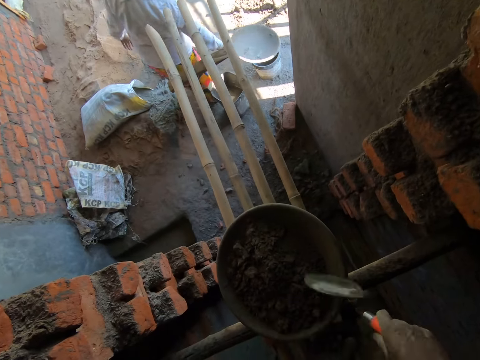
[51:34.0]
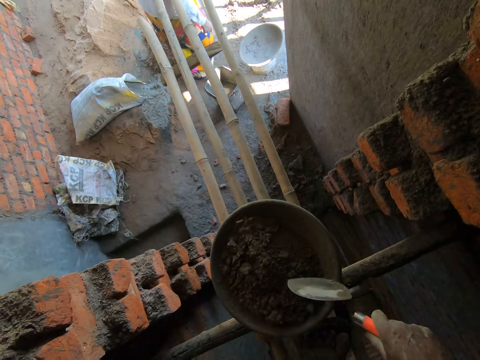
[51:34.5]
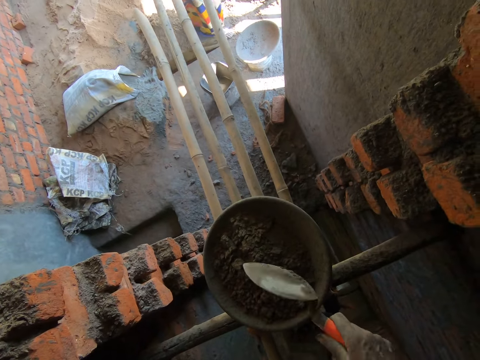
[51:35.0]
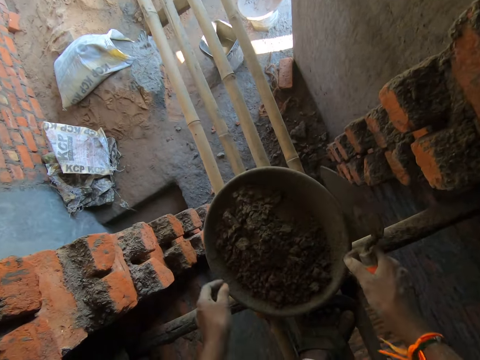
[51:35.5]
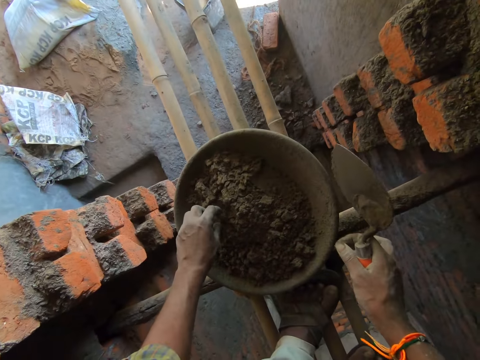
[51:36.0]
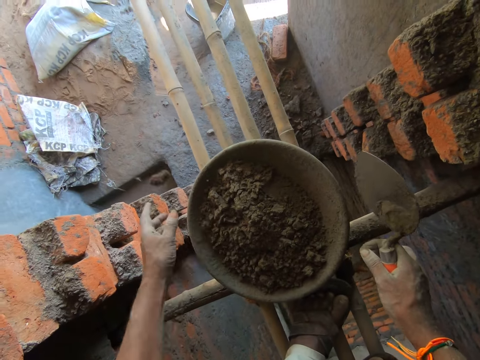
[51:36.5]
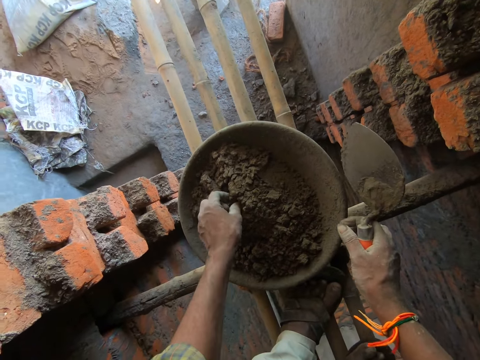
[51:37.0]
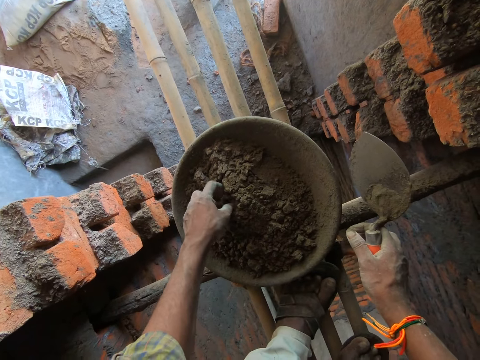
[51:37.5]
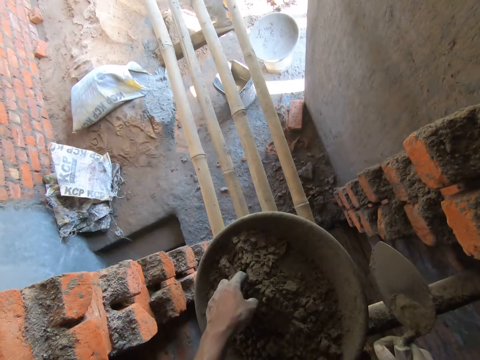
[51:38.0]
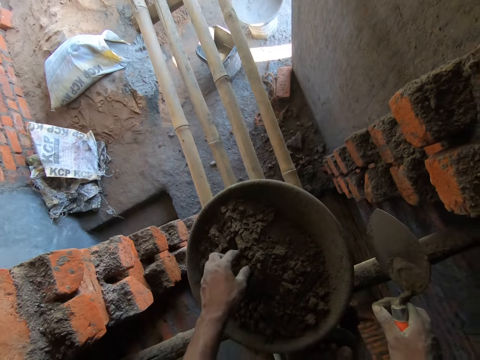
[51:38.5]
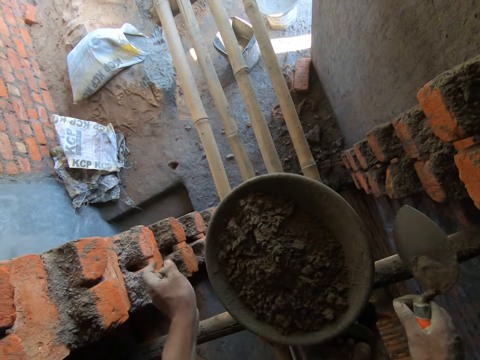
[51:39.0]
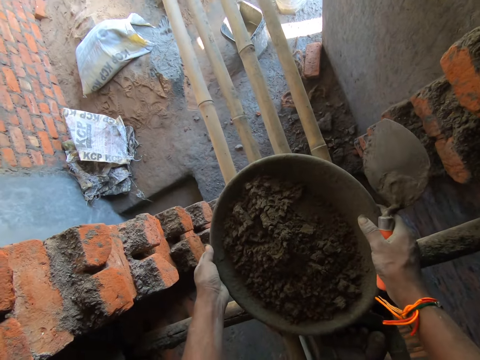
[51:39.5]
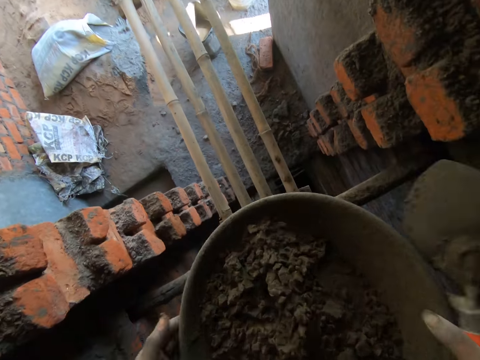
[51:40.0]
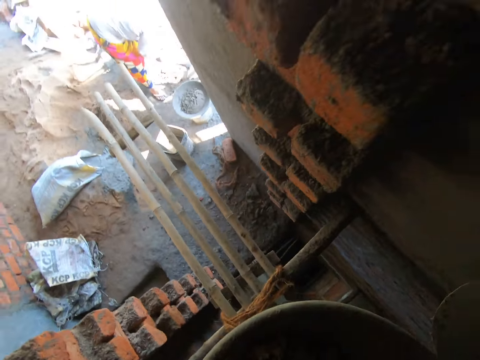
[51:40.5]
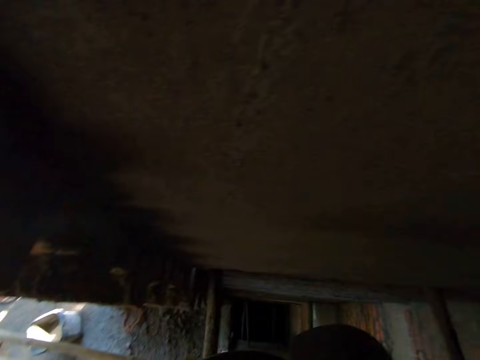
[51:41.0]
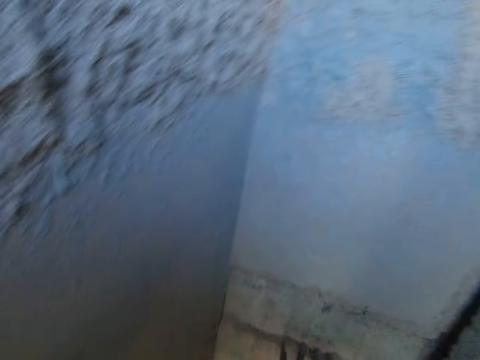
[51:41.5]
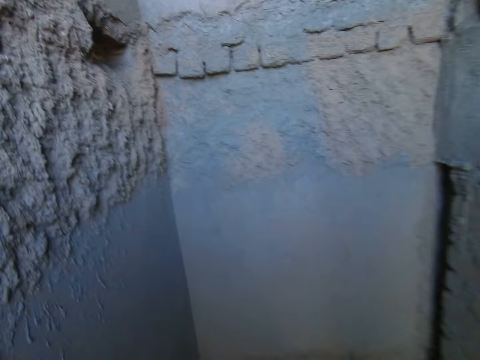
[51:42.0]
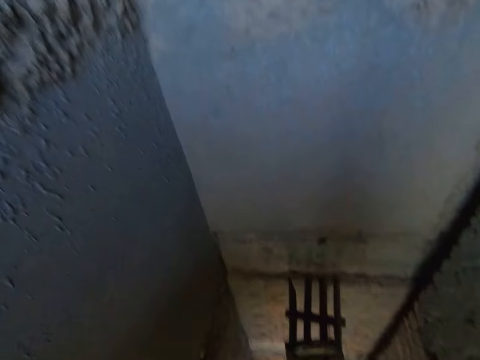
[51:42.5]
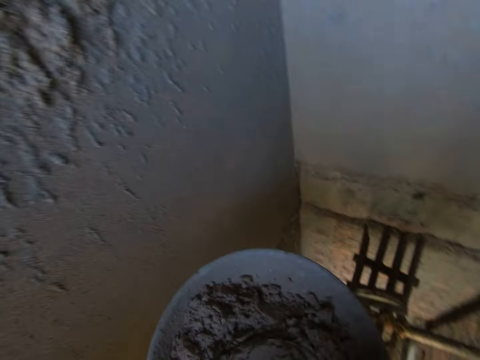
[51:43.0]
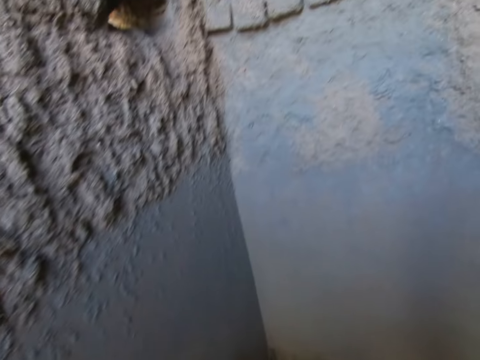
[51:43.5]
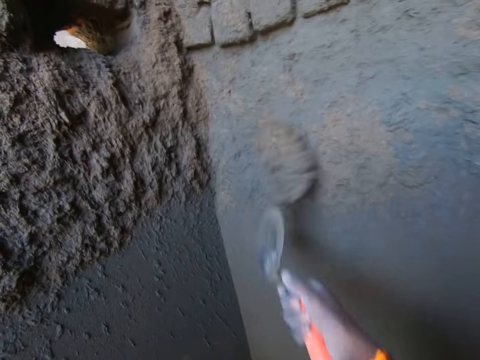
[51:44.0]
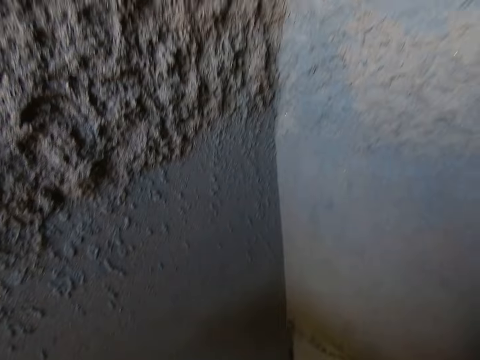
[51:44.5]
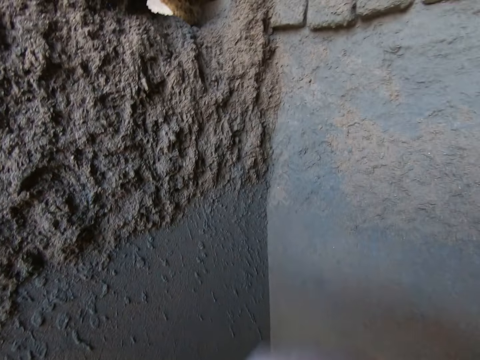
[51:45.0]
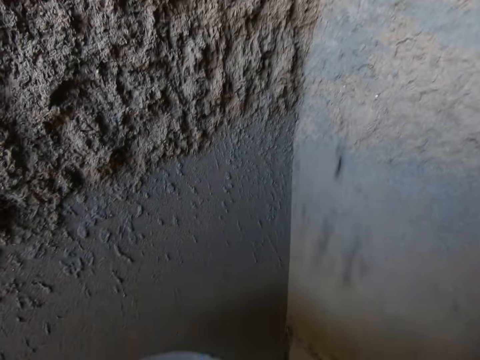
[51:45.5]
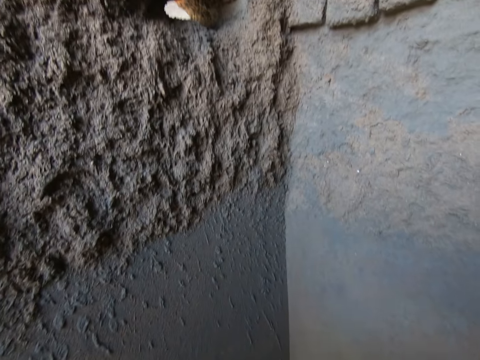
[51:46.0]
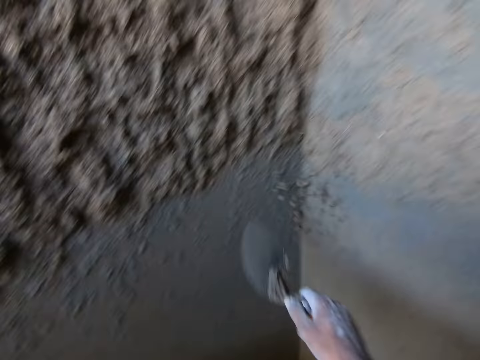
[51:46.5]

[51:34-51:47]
The camera wearer hits the pan on the bamboo stand with the trowel in his right hand. He removes some stones from the clay or cement mixture in the pan using his left hand. He lifts the pan from the bamboo stand using both hands. He fetches some clay with the trowel in his right hand from the pan in his left hand. He throws the clay on the trowel in his right hand on the wall. He scoops the cement mixture. He throws the cement mixture on the wall.

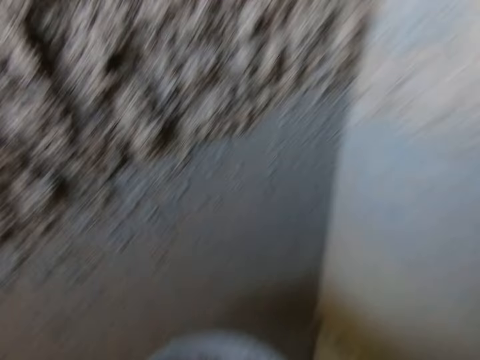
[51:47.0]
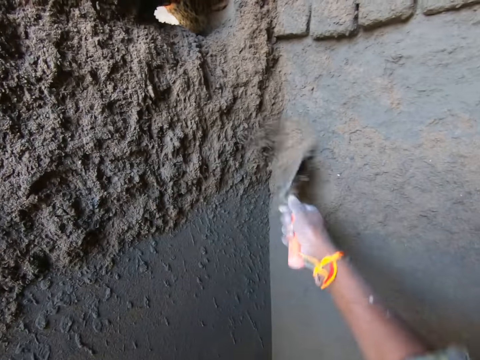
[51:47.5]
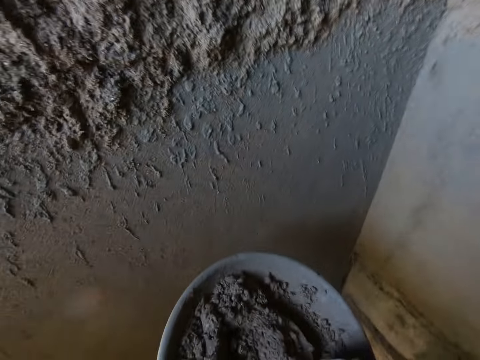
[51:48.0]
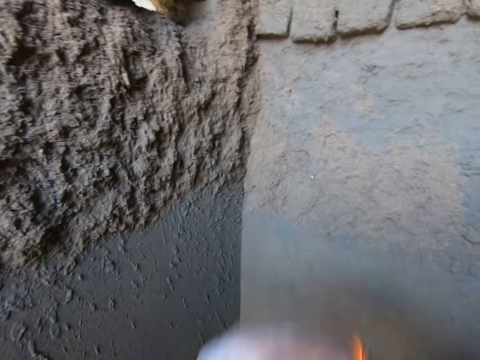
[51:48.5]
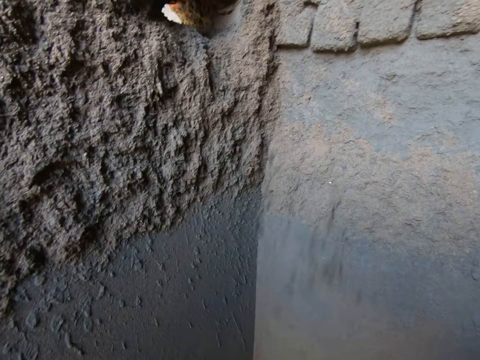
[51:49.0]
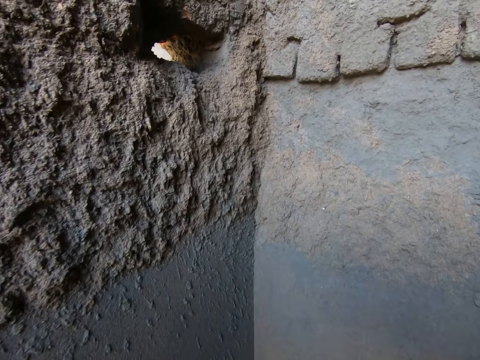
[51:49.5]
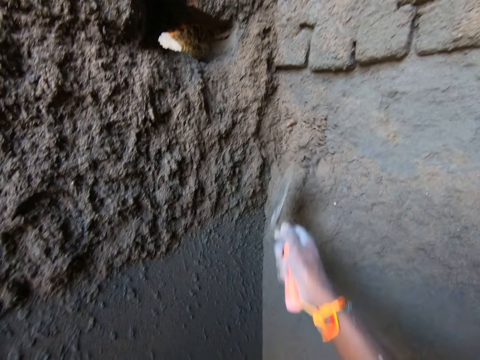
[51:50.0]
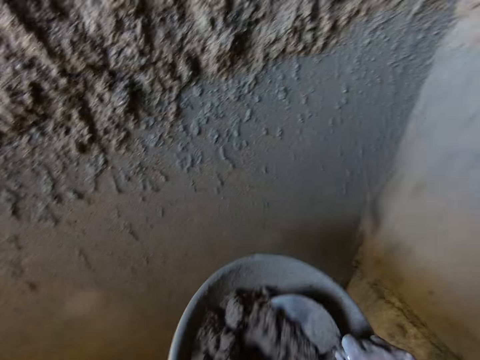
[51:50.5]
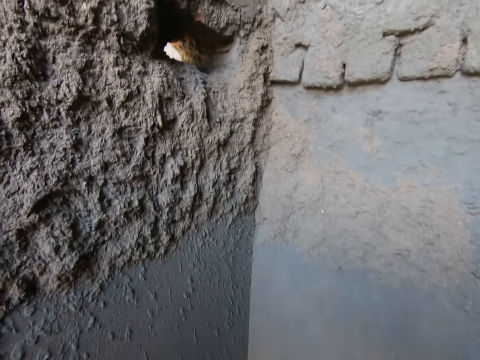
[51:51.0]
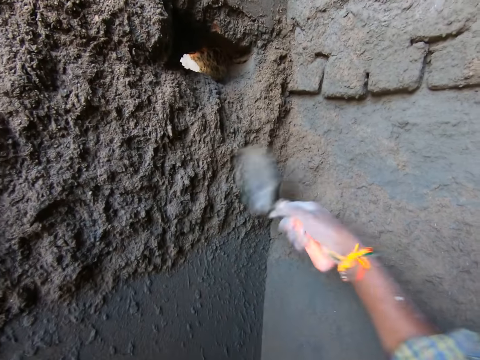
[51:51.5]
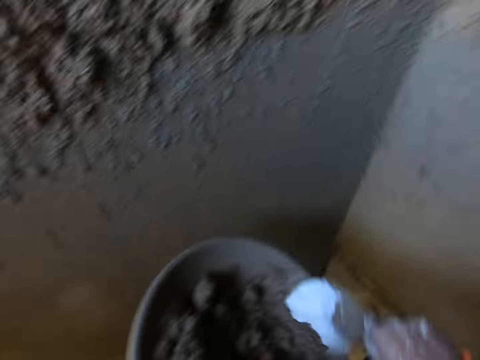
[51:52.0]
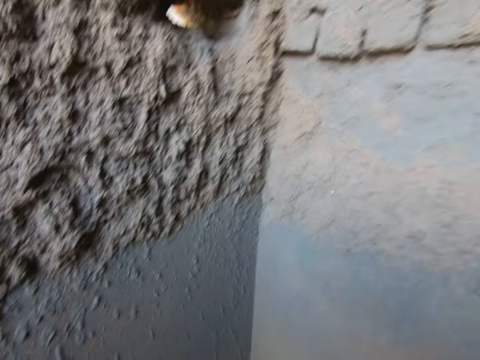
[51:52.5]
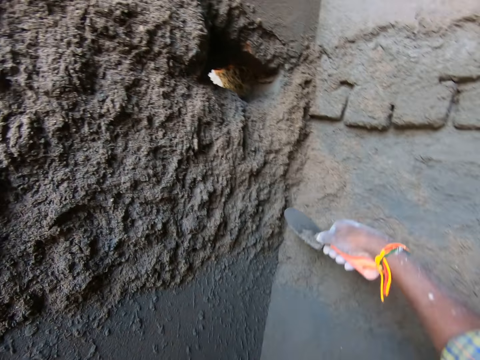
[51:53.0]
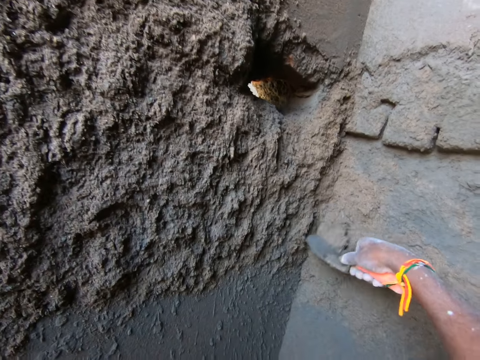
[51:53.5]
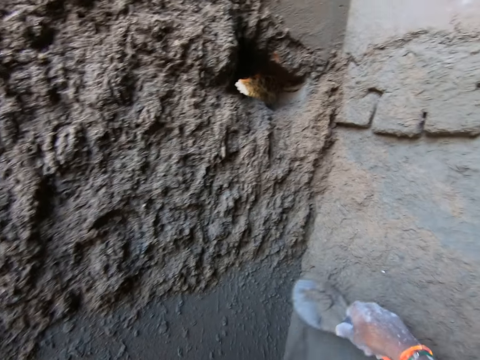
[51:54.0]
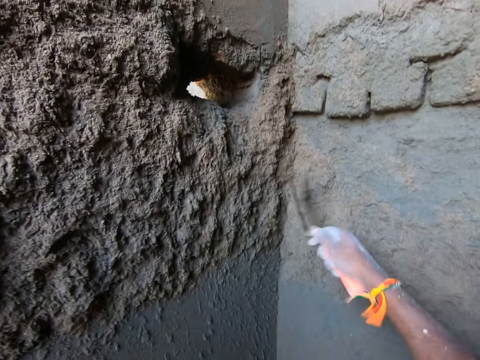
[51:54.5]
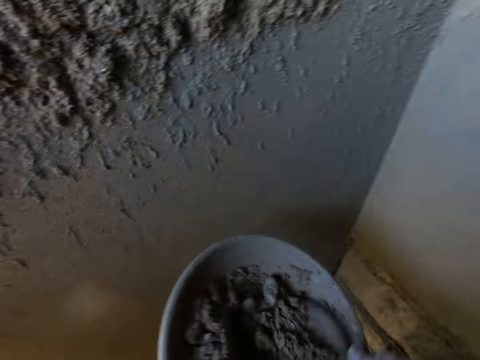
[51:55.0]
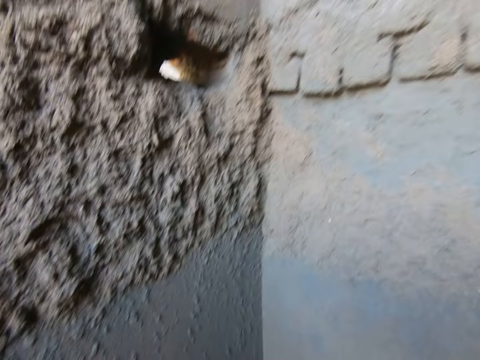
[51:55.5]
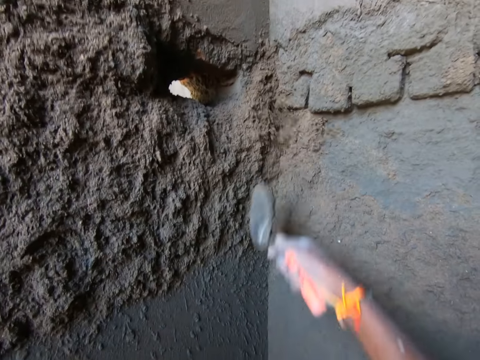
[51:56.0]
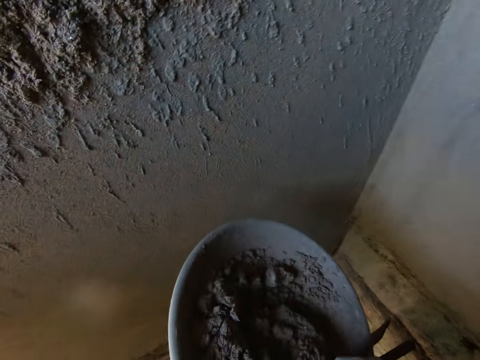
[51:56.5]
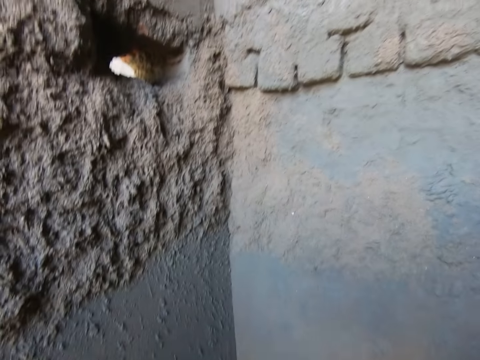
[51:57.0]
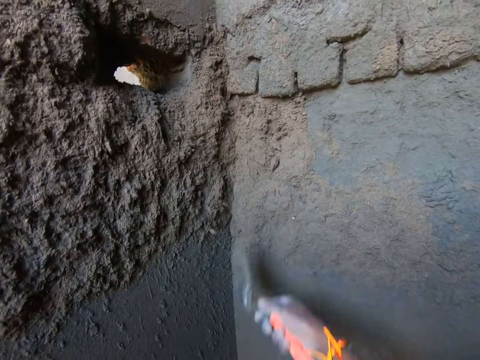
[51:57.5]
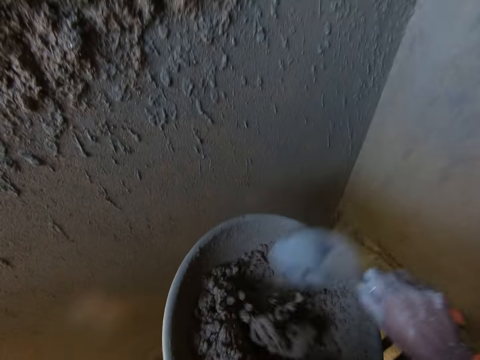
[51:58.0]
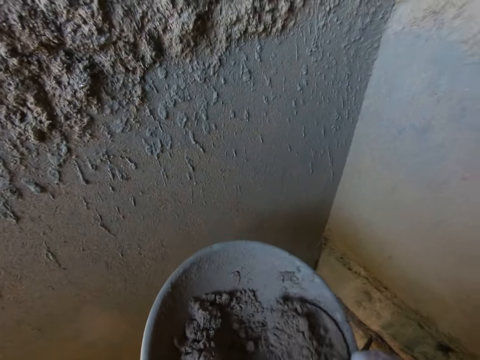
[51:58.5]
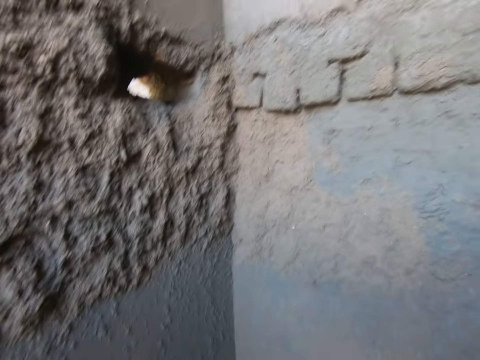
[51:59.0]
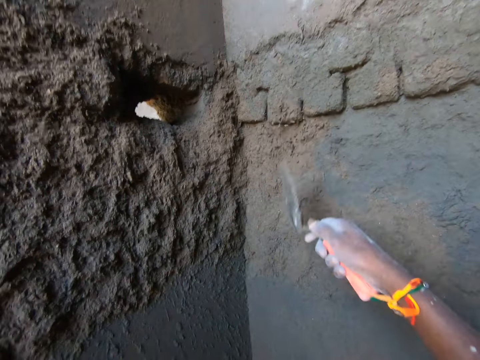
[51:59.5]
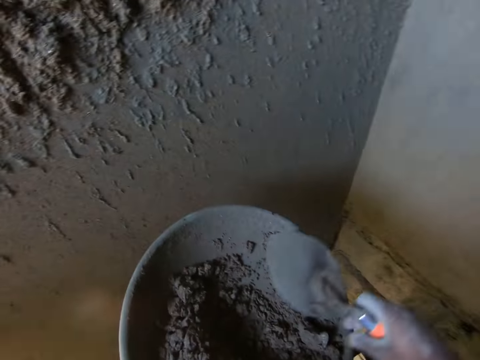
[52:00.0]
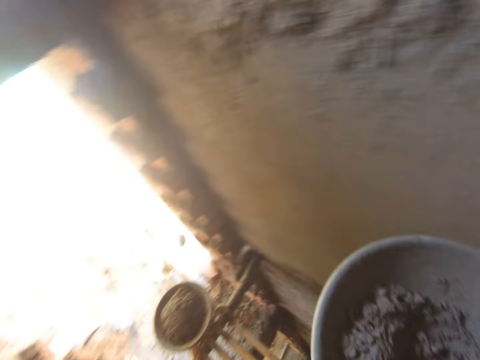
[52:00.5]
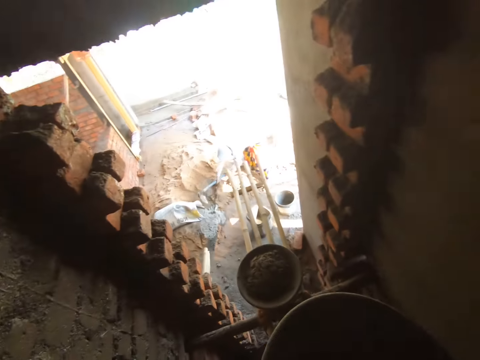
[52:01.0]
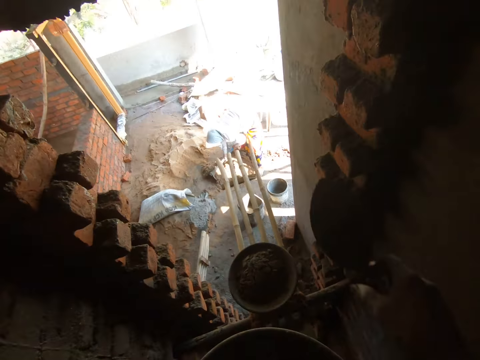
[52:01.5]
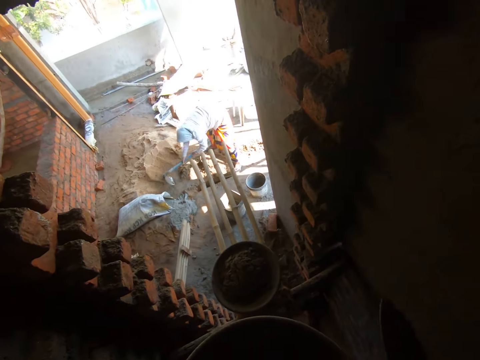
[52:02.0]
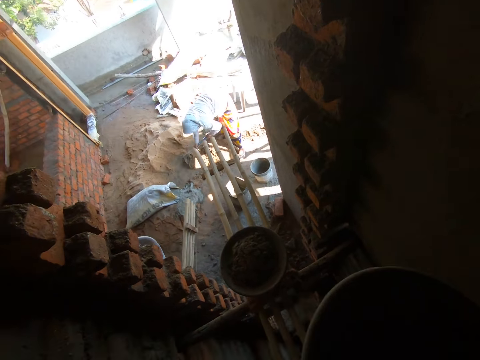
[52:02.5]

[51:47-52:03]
The camera wearer fetches some clay or cement mixture with the trowel in his right hand from a pan in his left hand. He throws the clay on the trowel in his right hand on the wall. He scoops the cement mixture. He throws the cement mixture on the wall. He scoops the cement mixture. He throws the cement mixture on the wall. He scoops the cement mixture. He throws the cement mixture on the wall. He scoops the cement mixture. He removes some clay from the wall with the trowel in his right hand. He throws the clay on the trowel in his right hand on the wall. He fetches some clay with the trowel in his right hand from the pan in his left hand. He throws the clay on the trowel in his right hand on the wall. He scoops the cement mixture on the wall. He throws the cement mixture on the wall. He scoops the cement mixture. He throws the cement mixture on the wall. The woman gathers some clay on the ground with the hoe in both hands. The camera wearer places the trowel on the cement mixture. He throws a stone from the pan on the ground with his right hand. He moves around.
